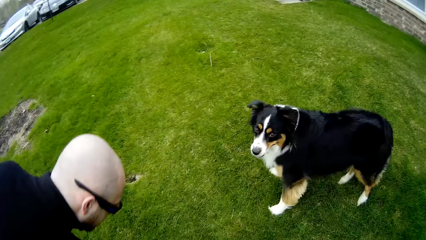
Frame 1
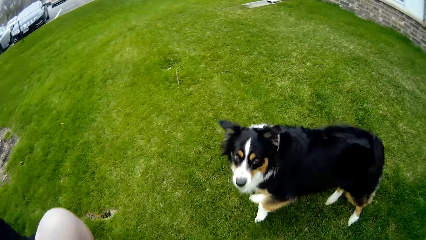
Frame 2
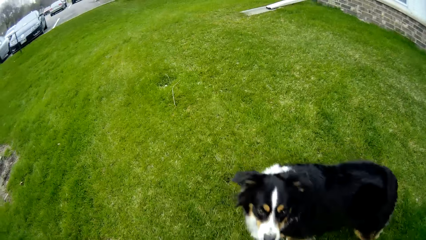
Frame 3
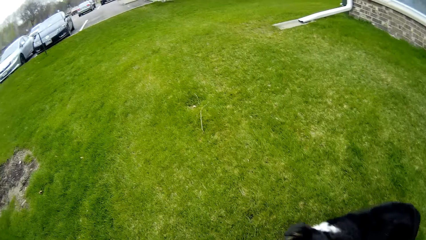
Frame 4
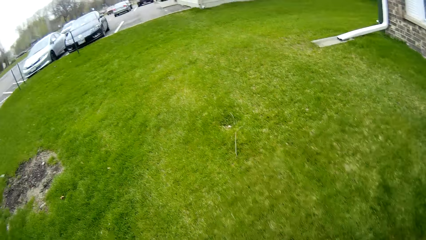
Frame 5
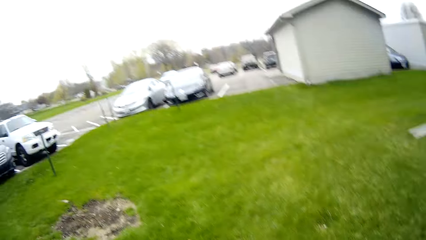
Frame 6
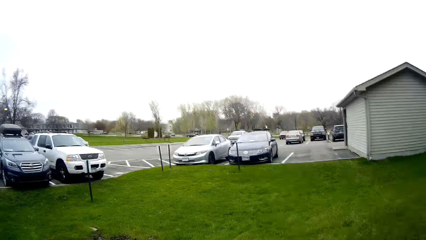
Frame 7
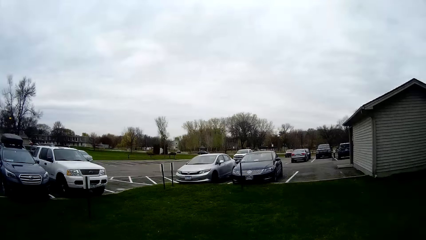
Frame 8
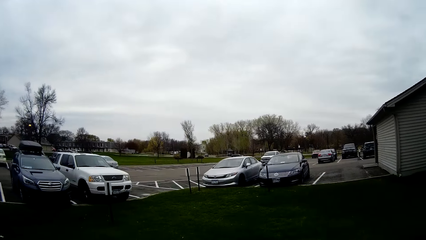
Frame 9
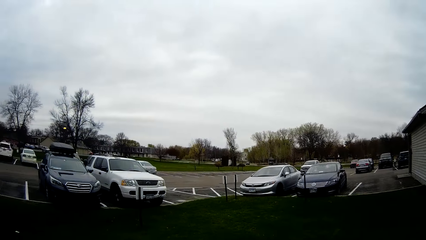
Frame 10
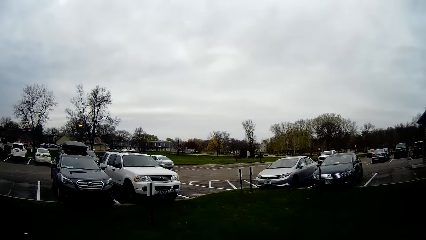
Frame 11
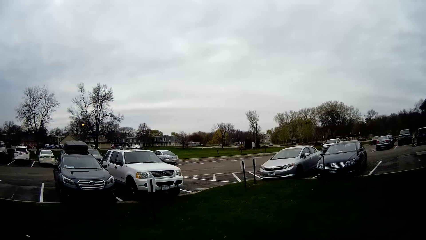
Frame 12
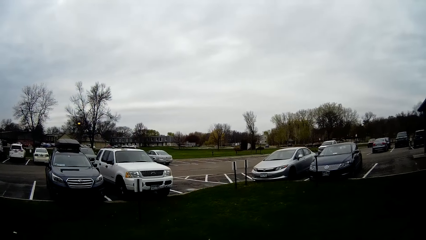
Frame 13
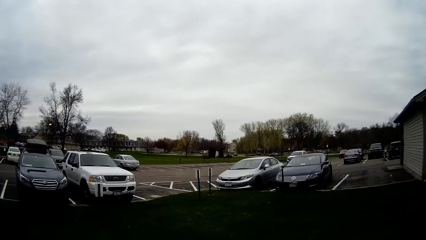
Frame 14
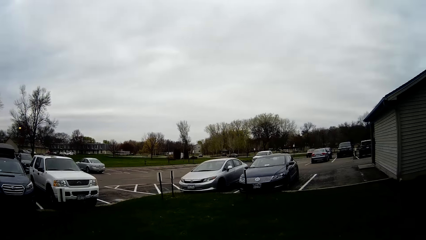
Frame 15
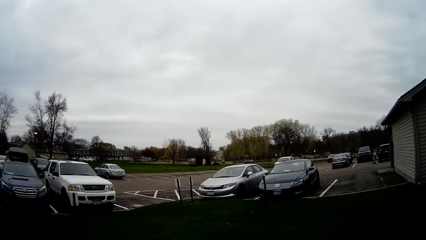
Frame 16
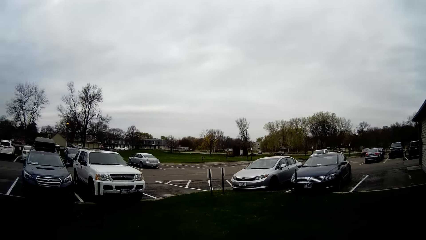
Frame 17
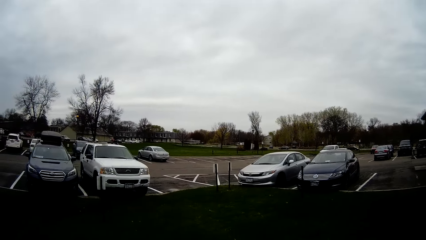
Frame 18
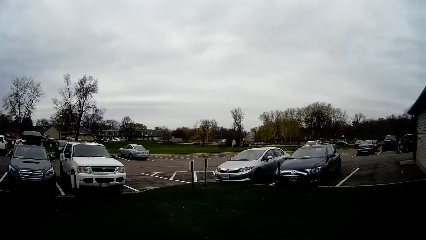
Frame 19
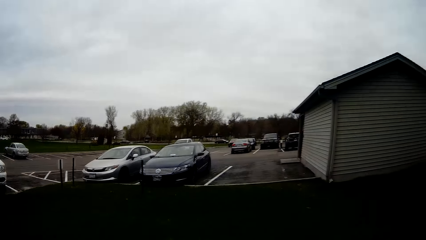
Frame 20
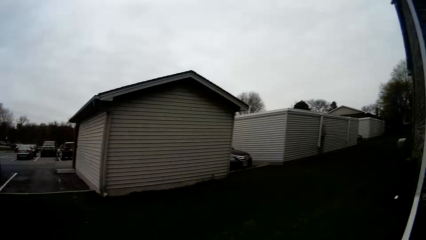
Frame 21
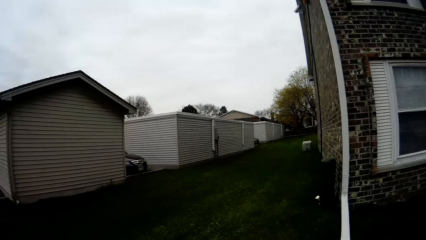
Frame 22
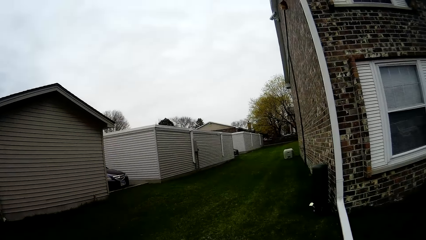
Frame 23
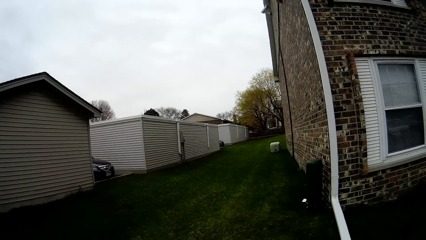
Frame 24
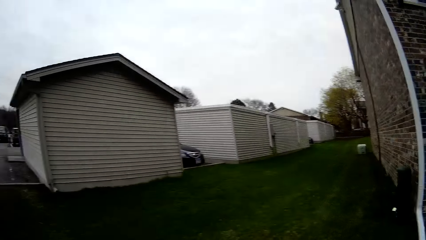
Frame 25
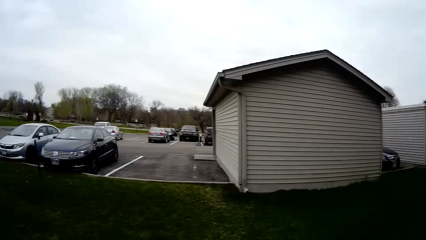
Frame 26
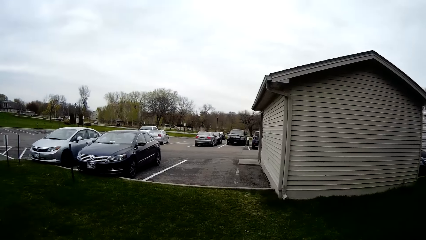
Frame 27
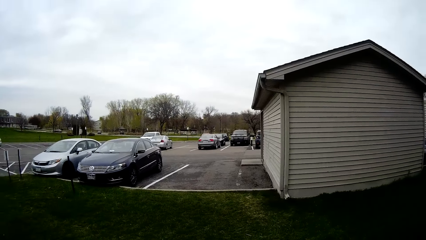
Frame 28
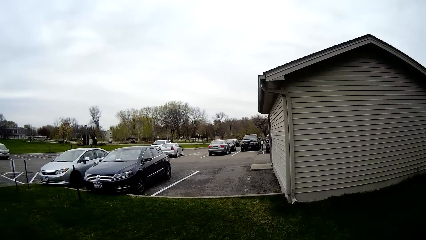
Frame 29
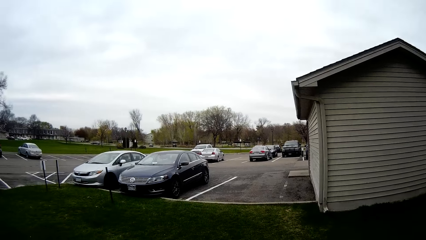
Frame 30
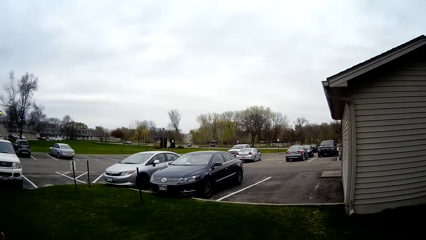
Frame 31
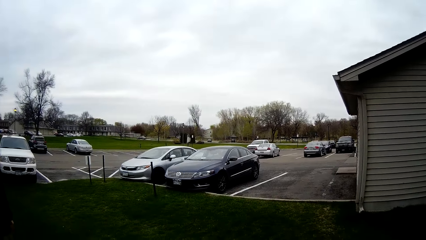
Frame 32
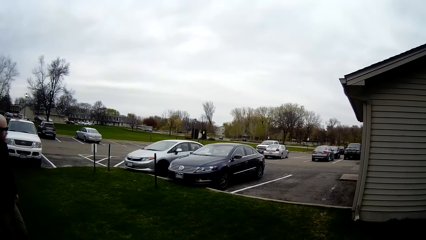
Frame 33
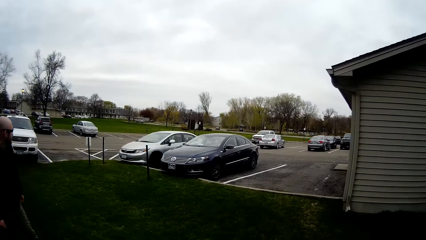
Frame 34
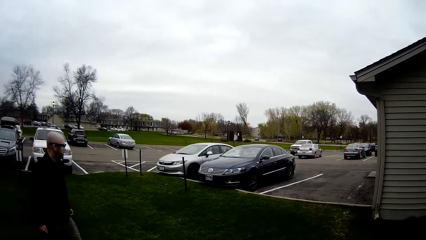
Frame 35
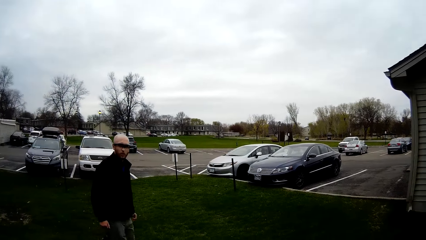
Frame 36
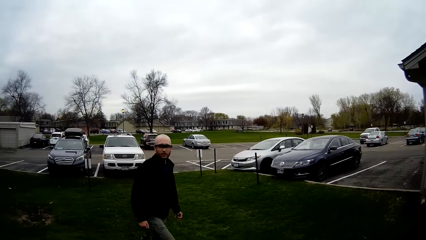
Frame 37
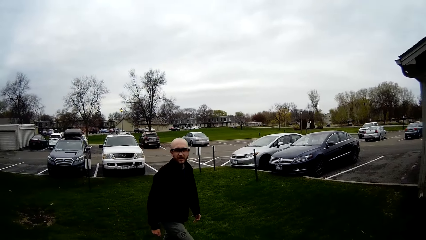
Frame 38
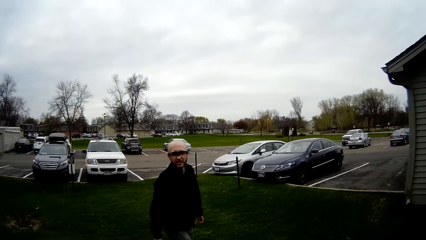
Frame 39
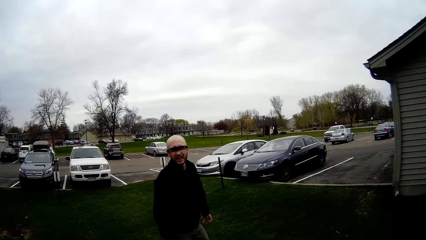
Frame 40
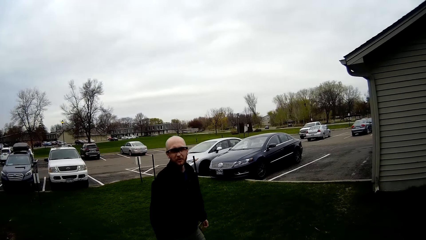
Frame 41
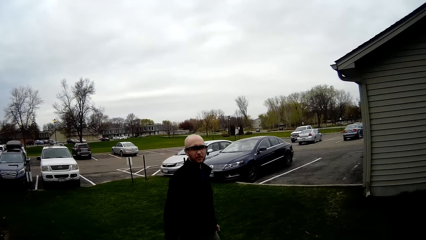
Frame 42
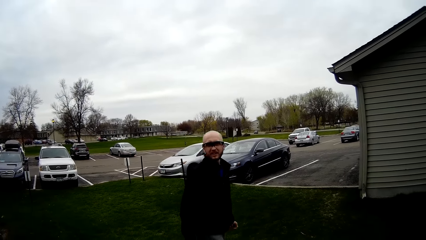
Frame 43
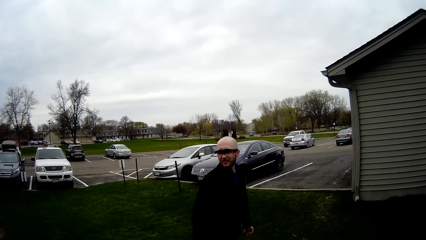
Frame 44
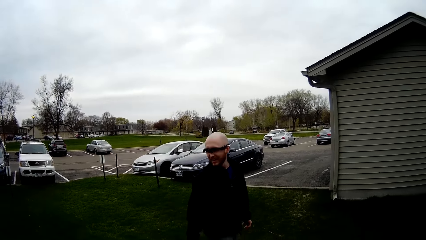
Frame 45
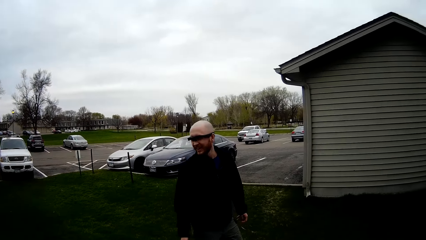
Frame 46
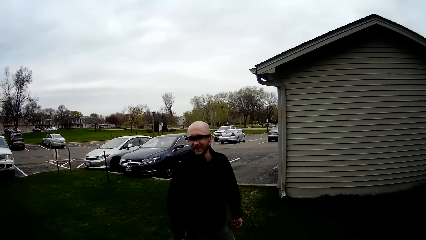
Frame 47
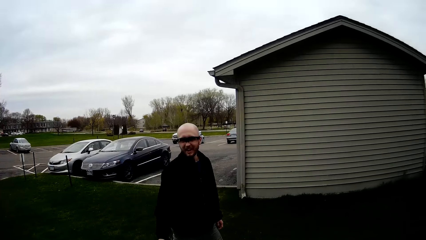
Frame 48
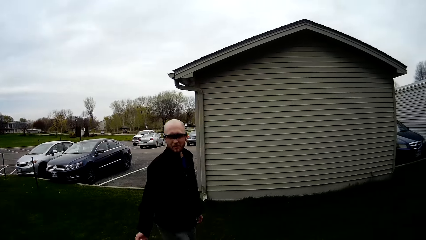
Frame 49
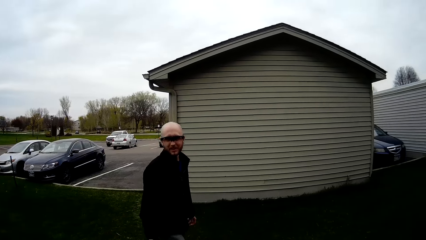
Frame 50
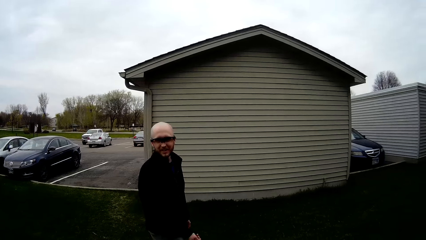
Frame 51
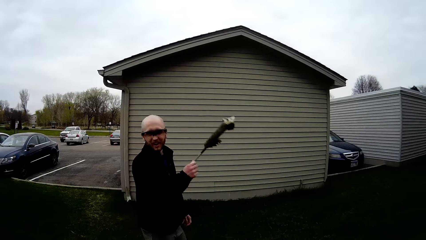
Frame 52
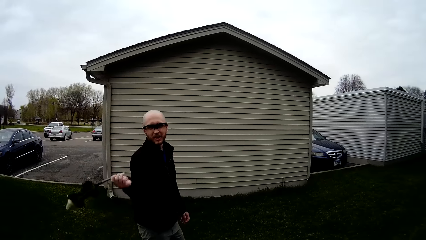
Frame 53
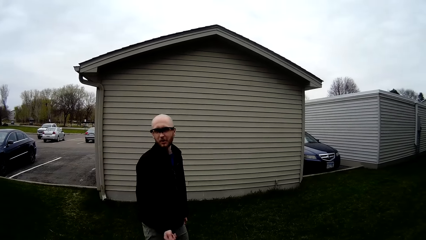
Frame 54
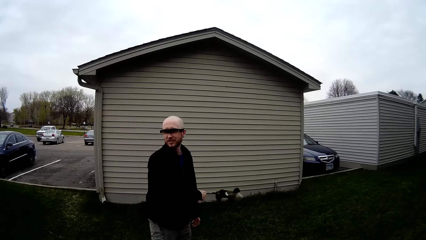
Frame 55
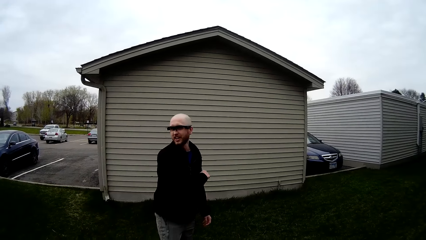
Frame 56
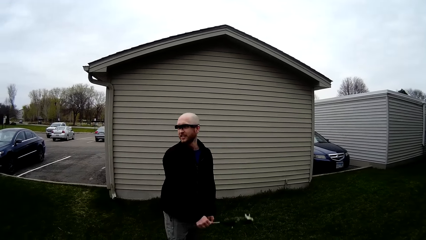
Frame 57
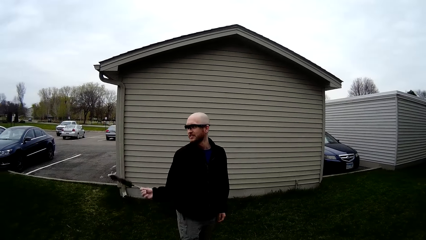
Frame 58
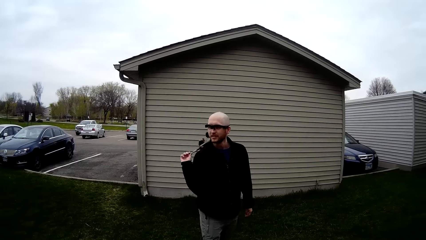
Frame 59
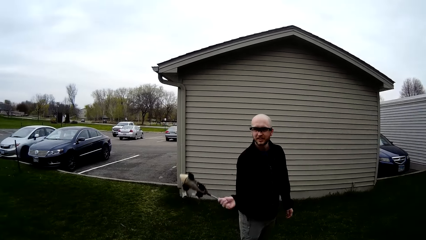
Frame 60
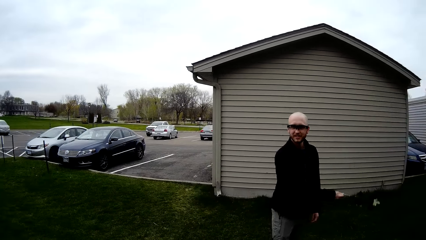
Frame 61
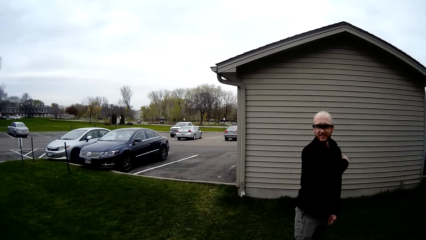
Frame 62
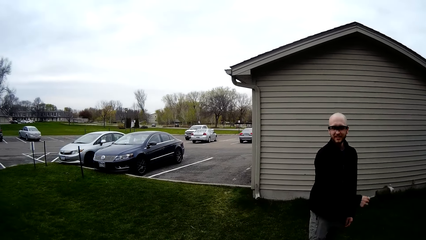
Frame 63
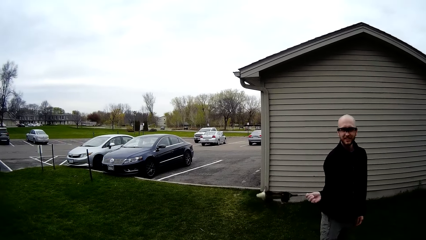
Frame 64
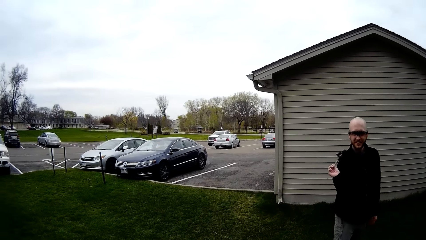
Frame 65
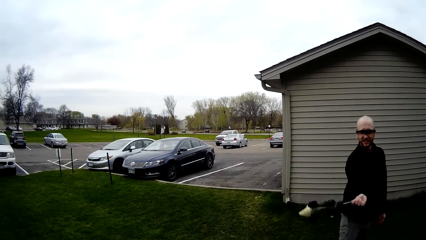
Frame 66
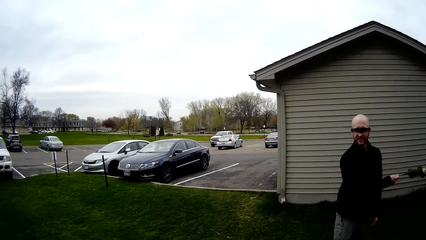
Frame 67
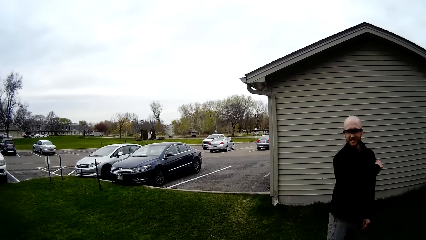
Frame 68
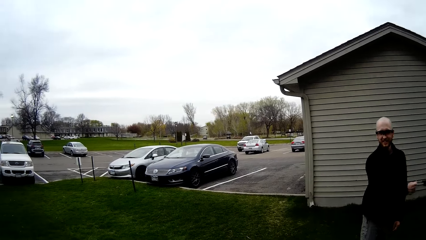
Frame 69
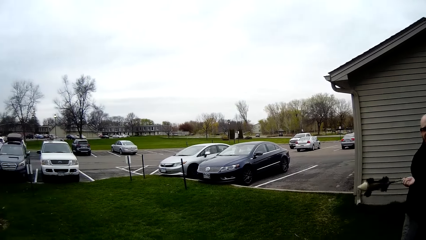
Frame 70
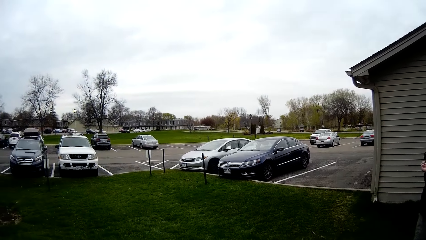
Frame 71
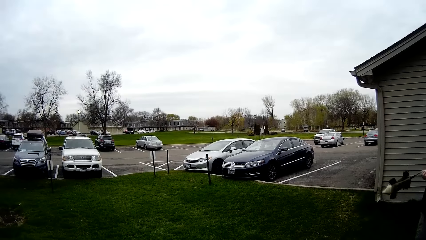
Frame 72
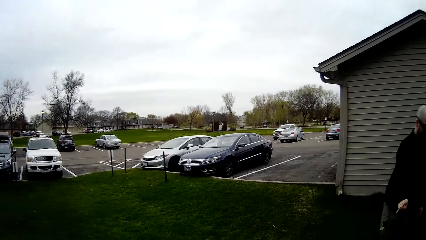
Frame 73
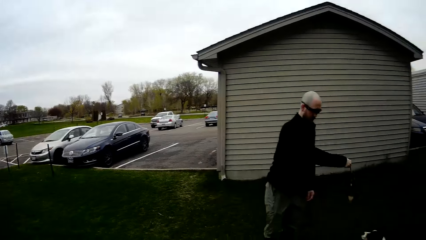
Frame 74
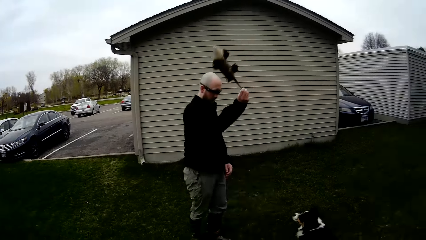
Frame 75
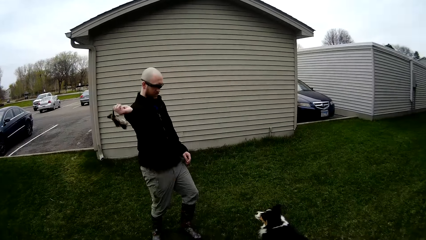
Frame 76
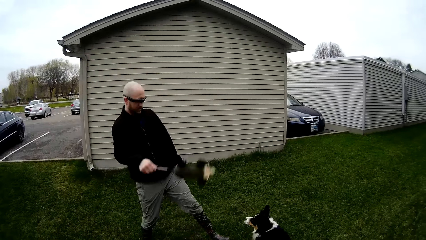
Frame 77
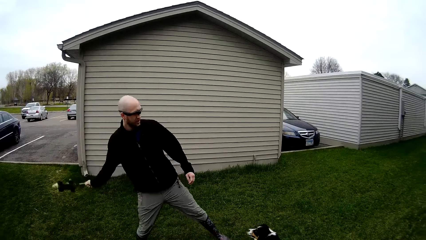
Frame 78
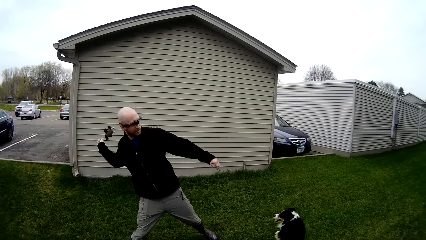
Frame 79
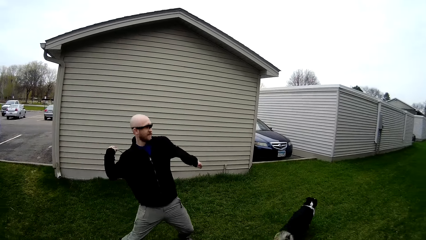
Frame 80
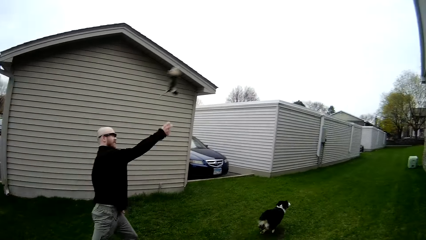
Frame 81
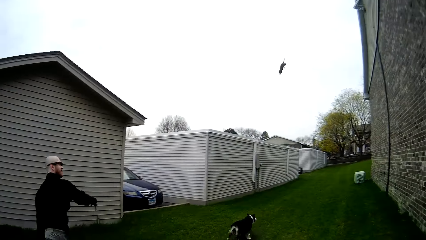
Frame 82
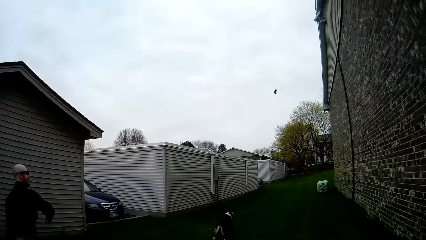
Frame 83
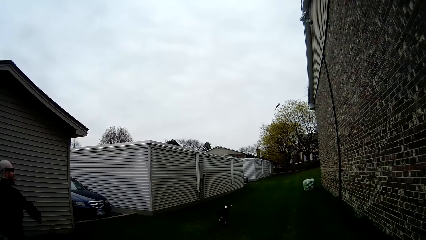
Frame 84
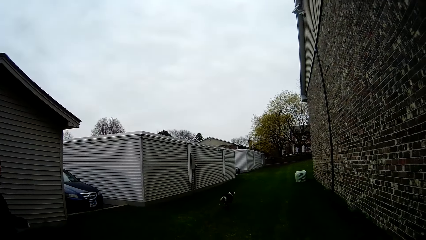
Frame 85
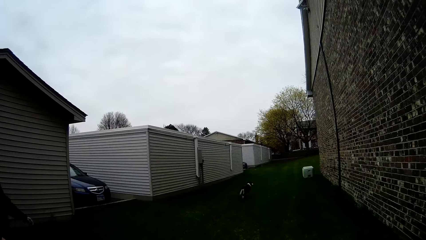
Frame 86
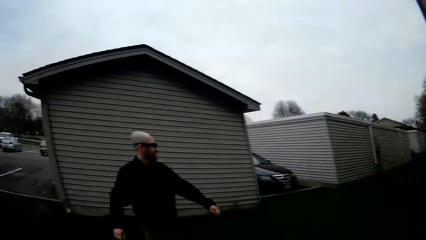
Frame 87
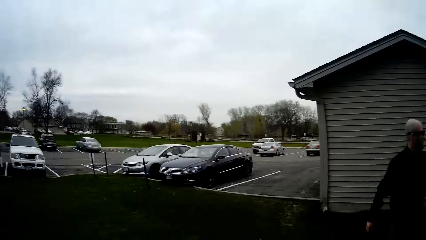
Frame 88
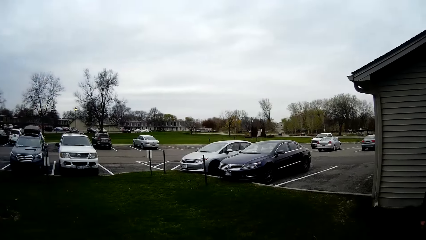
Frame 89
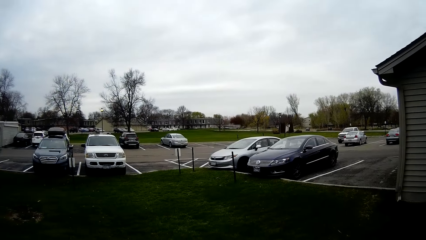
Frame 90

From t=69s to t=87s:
The man picks up the toy from the ground with his right hand and squats. The camera wearer looks around. The man walks around. He swings the toy in his right hand, talks, and shakes the teddy bear. He throws the toy in his right hand. The dog runs after the toy.
